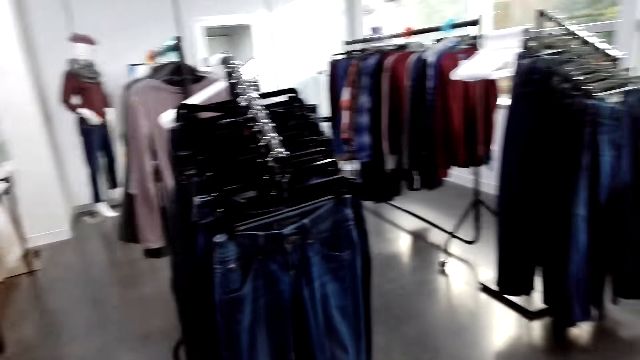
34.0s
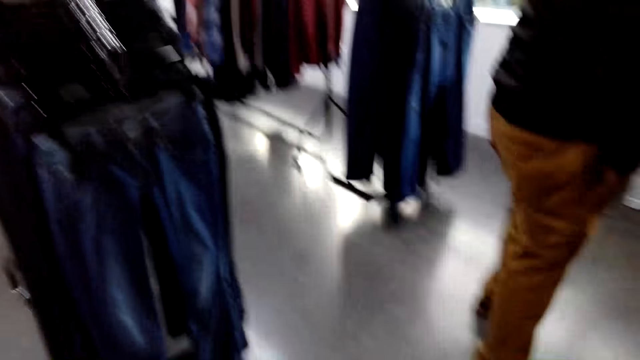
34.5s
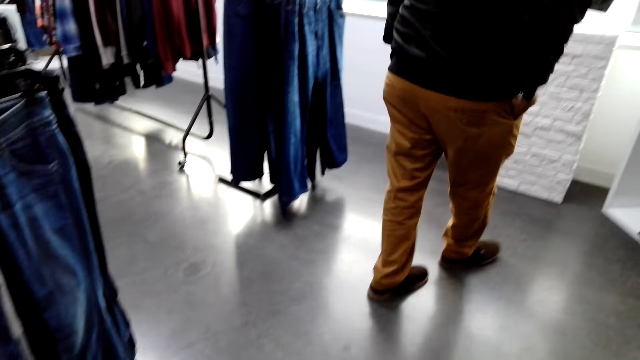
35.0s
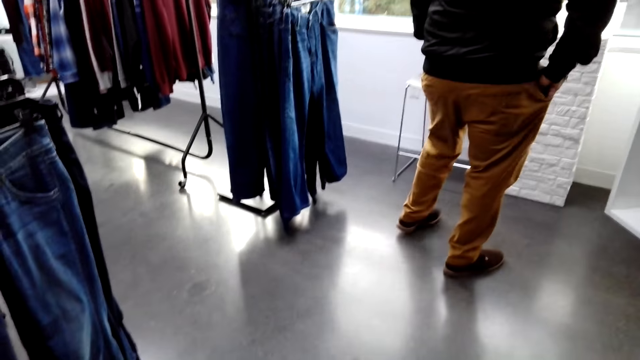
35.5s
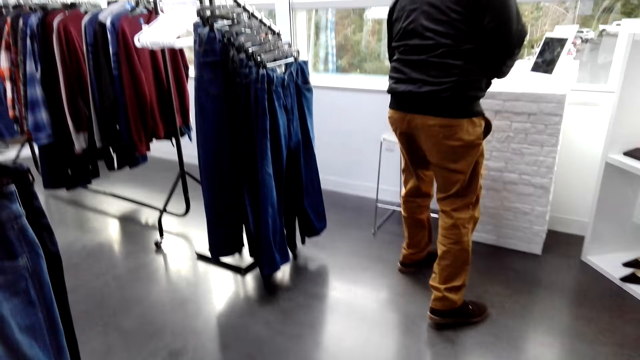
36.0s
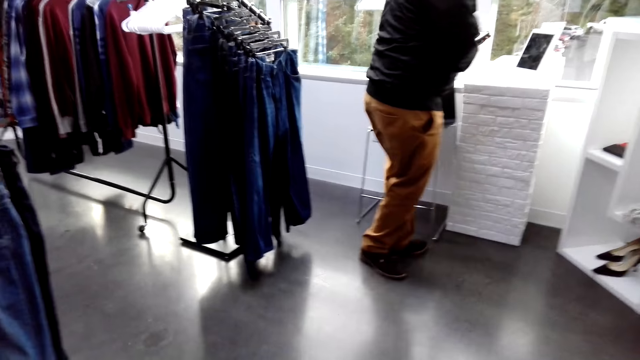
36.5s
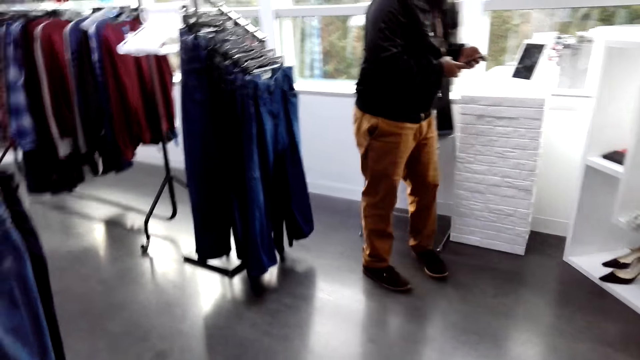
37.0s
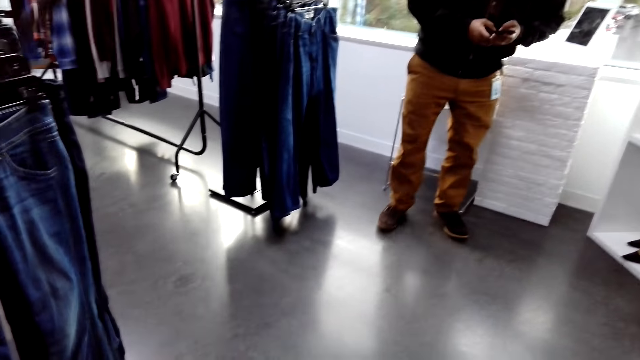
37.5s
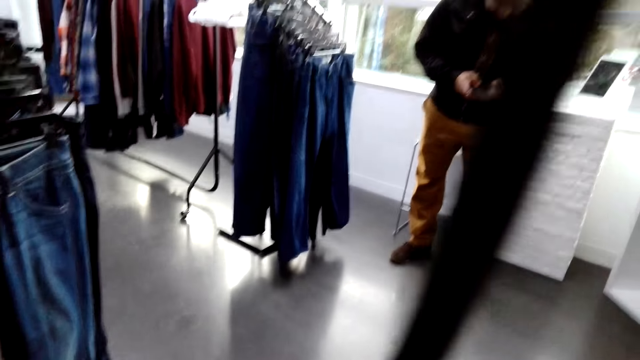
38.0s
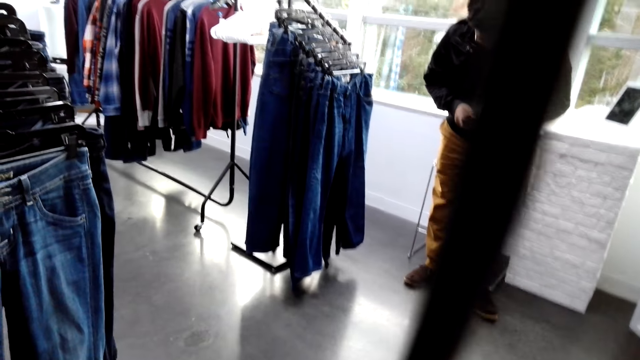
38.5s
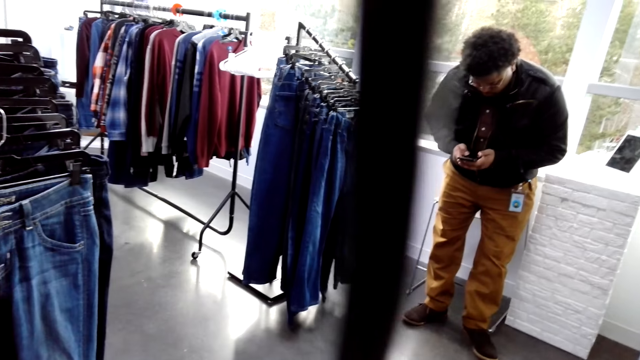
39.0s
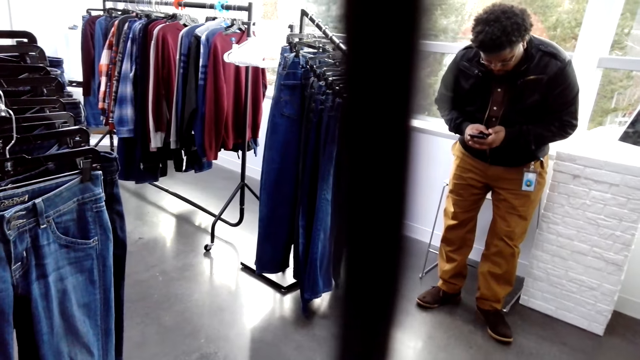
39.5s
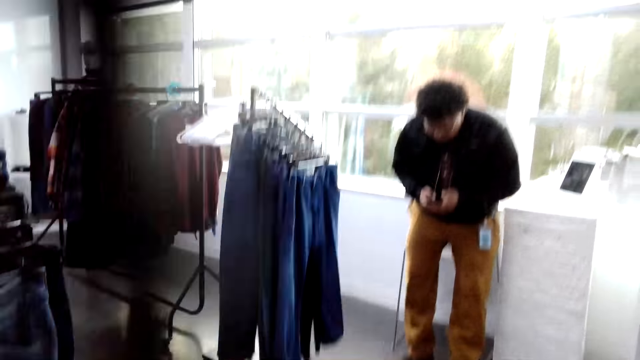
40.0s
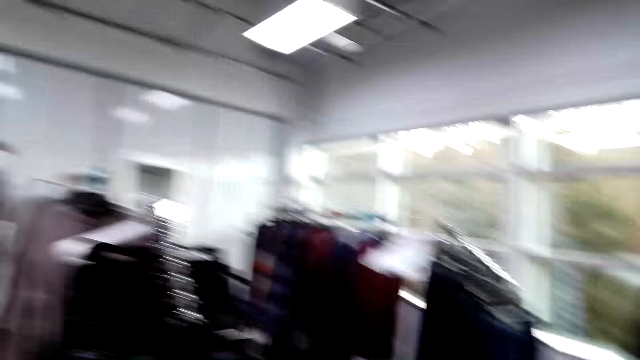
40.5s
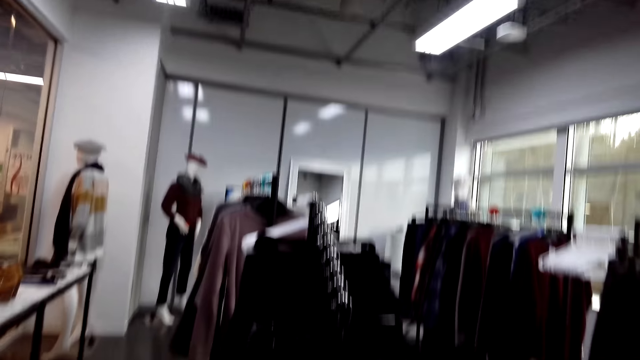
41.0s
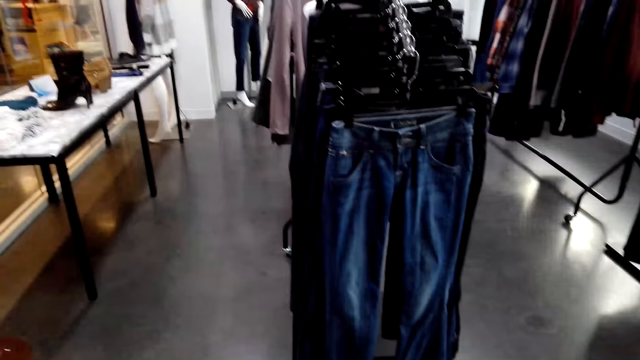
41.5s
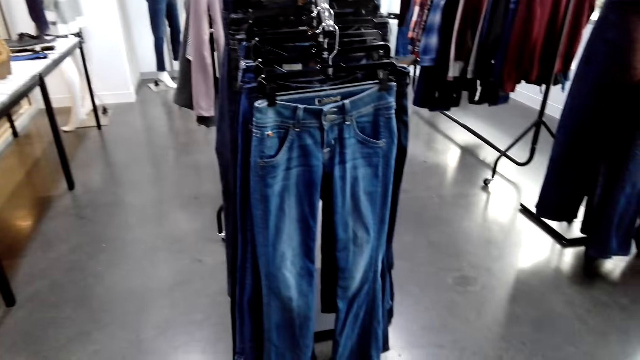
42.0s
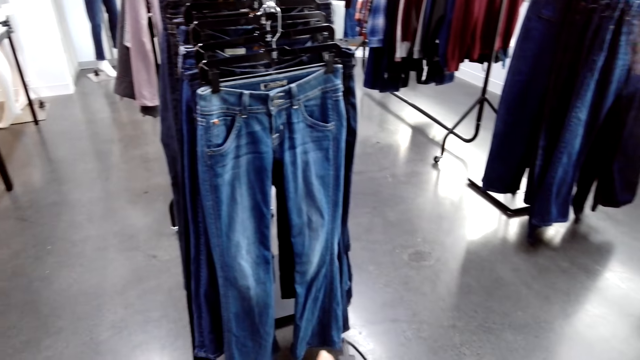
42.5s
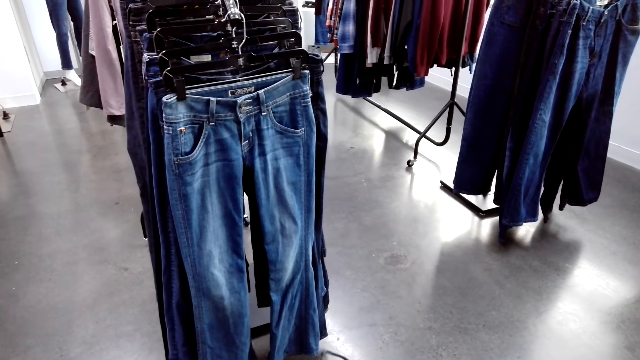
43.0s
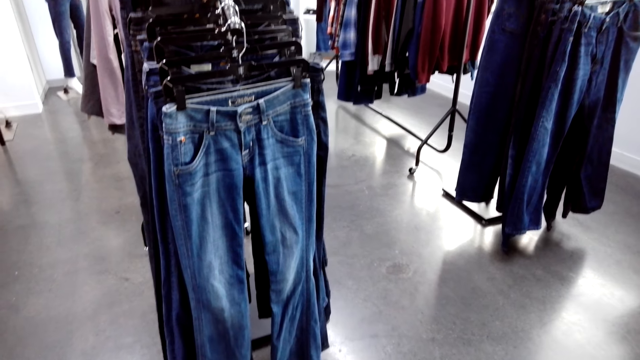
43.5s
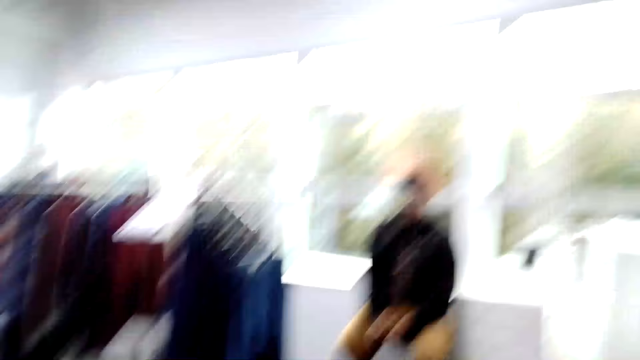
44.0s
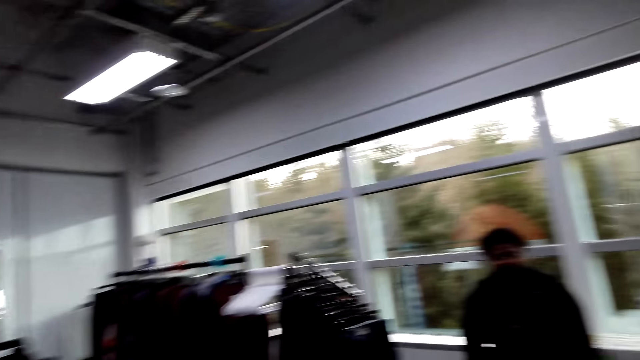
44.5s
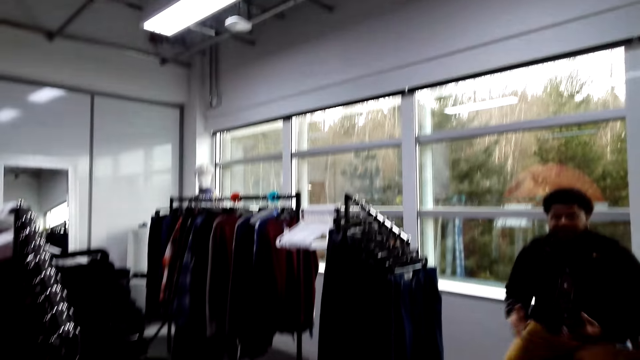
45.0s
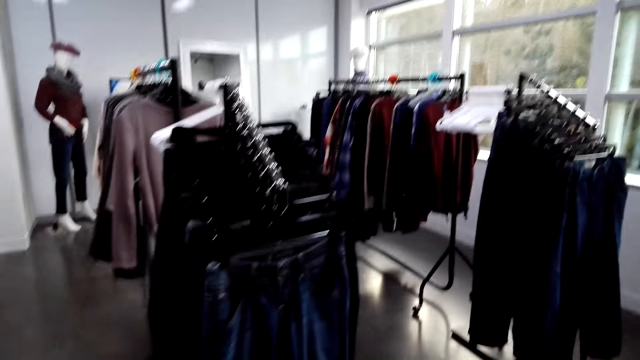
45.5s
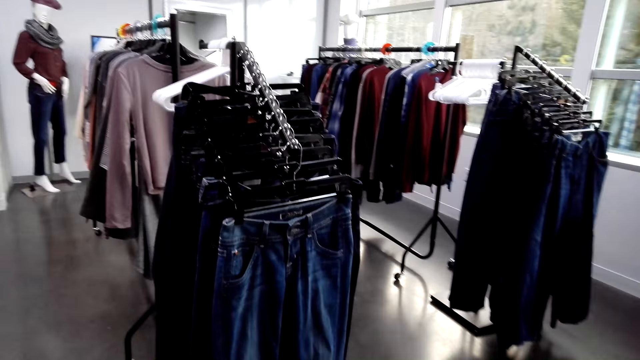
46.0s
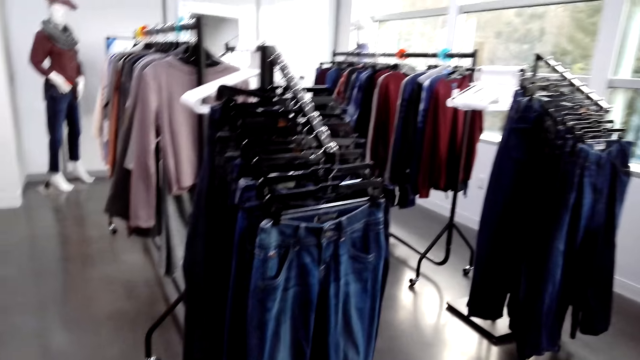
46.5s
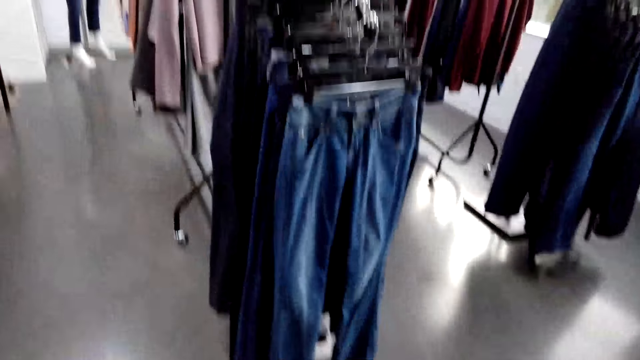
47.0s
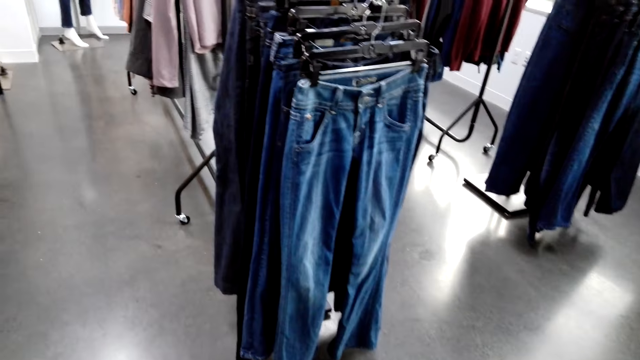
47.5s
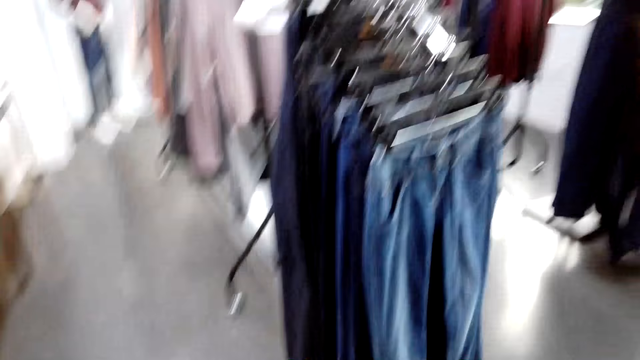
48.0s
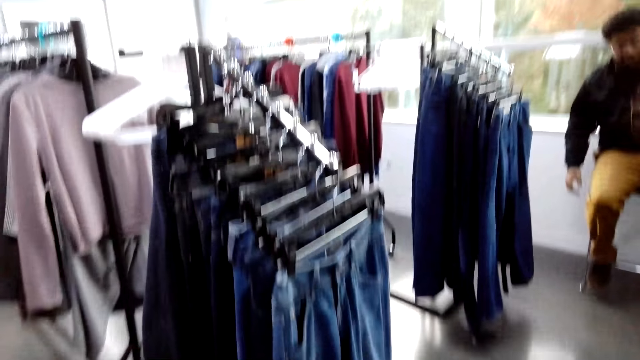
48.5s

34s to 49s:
The camera wearer looks around the clothes store. A man takes a phone from his pocket. The man operates the phone and sits down on a chair. The camera wearer looks at the clothes. The man moves hands.

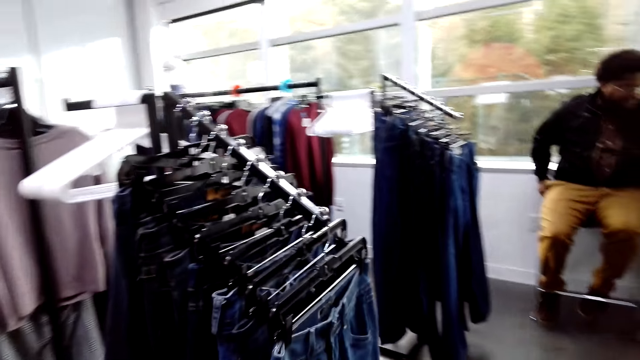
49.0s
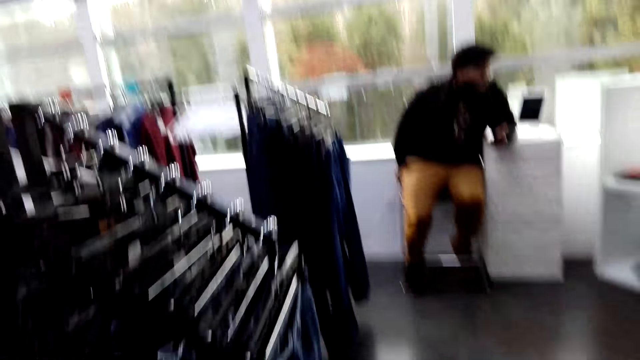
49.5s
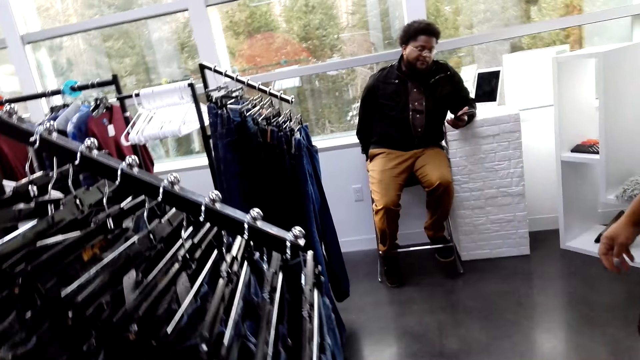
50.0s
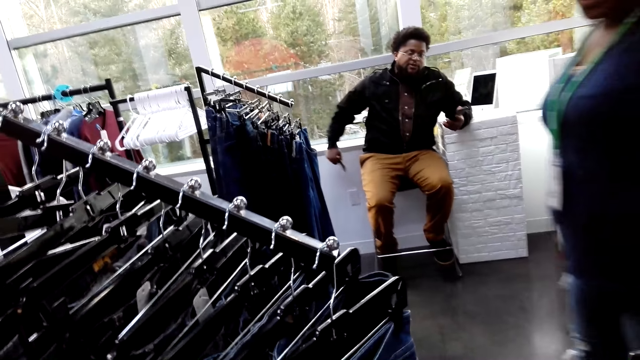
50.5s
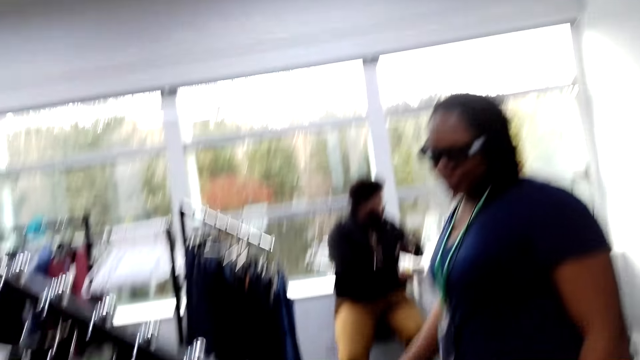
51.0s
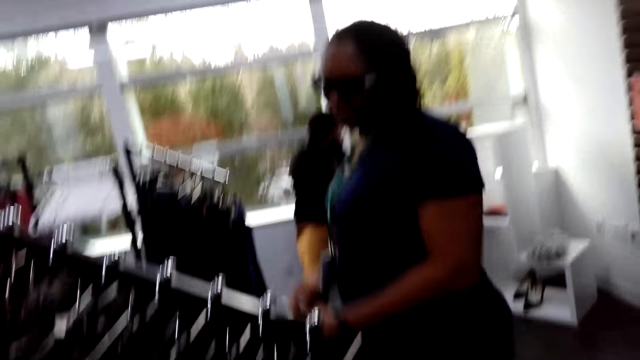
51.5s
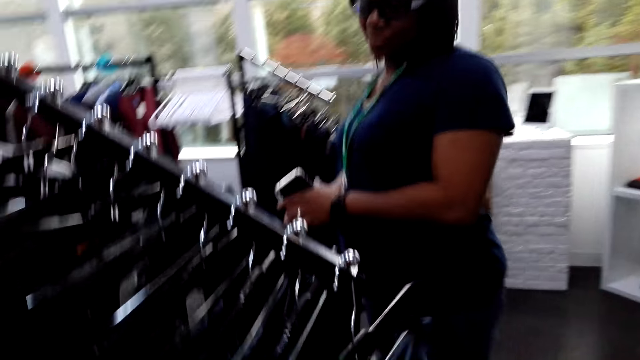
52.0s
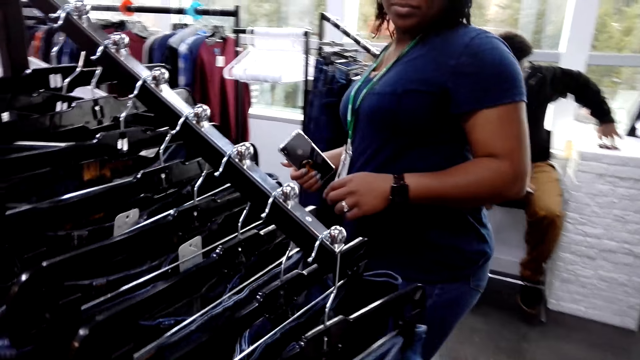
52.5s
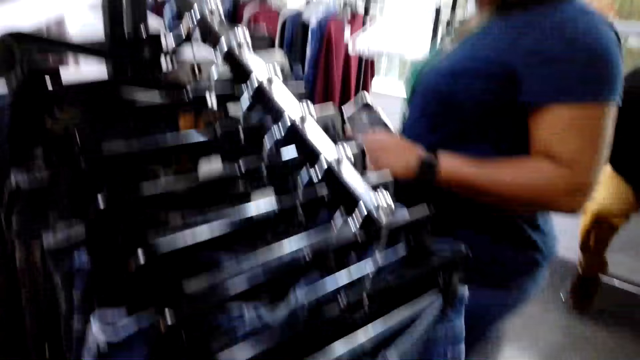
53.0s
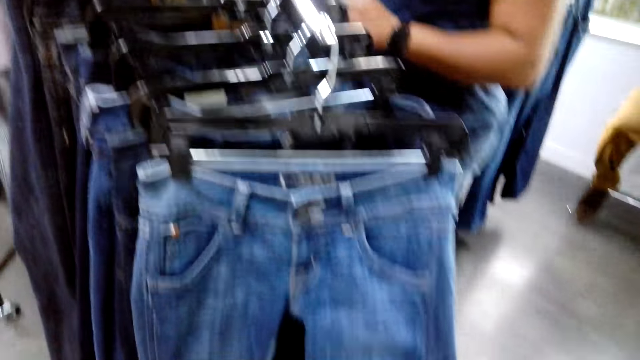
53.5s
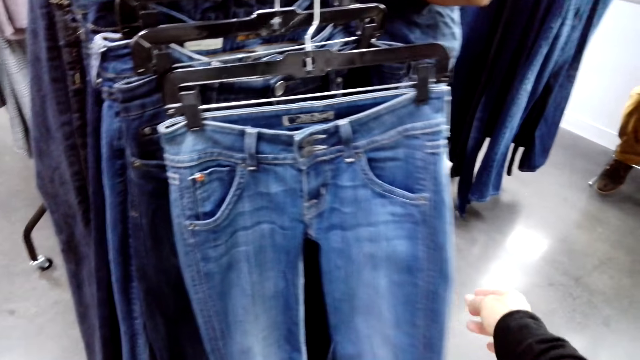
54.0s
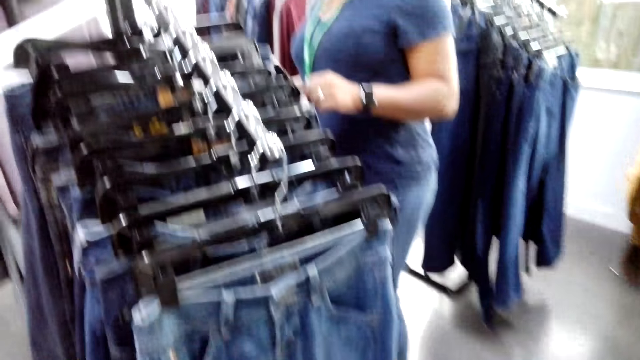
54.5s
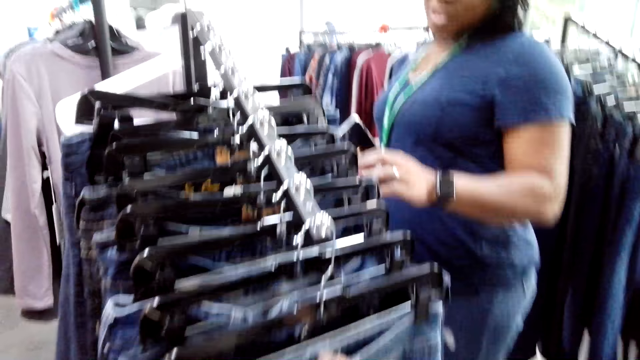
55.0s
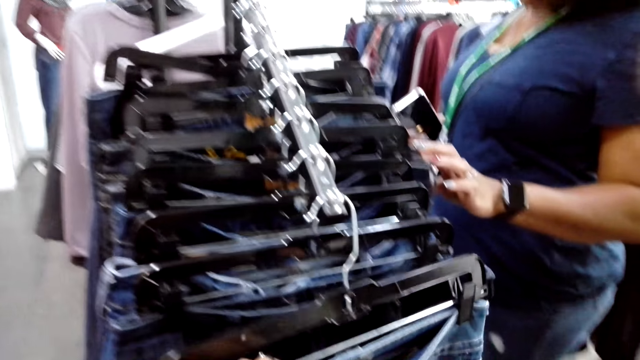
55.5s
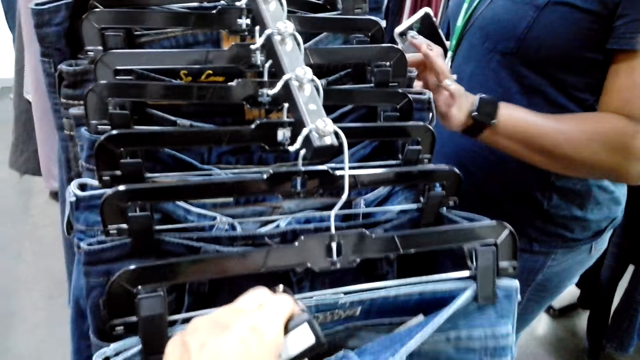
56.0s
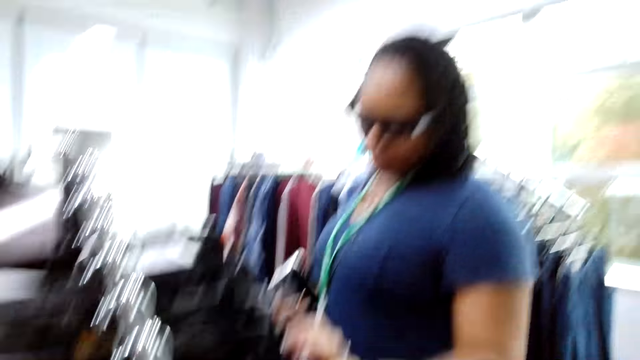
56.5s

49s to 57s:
A woman switches a phone to the other hand. The camera wearer holds clothes. They look at the jeans.
